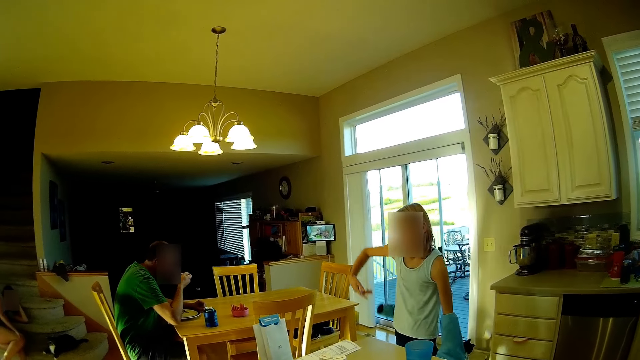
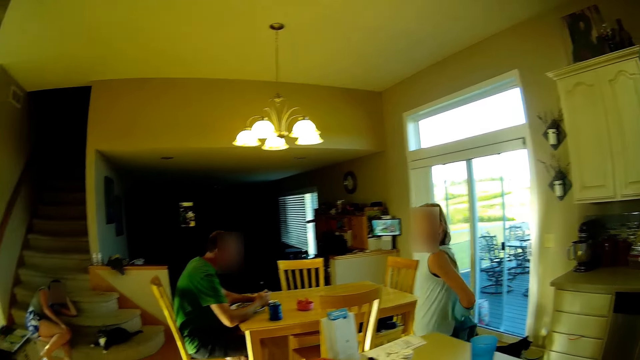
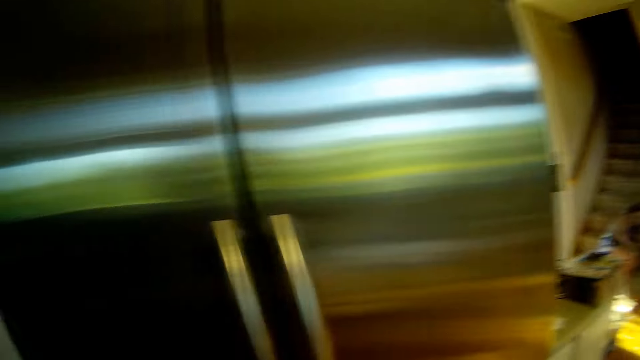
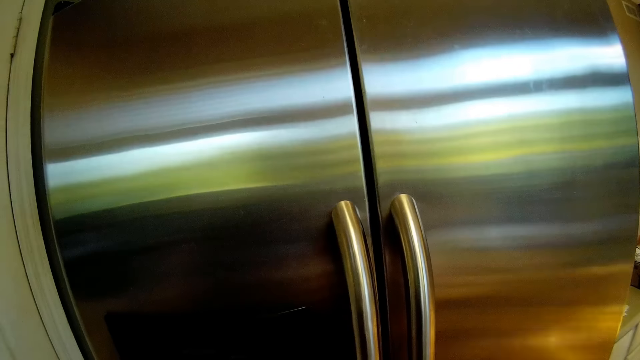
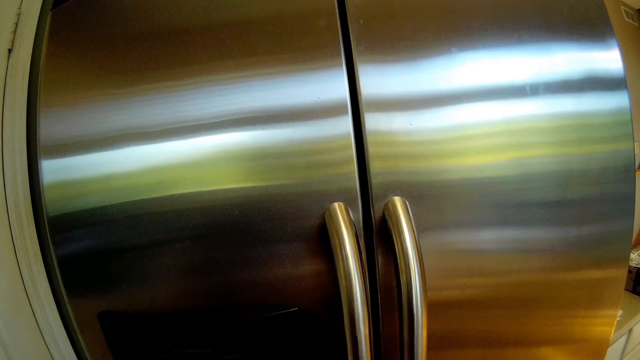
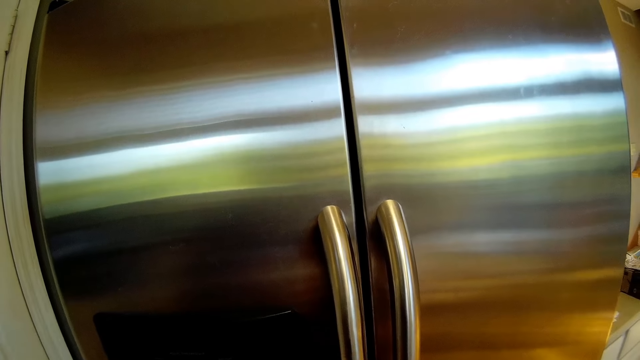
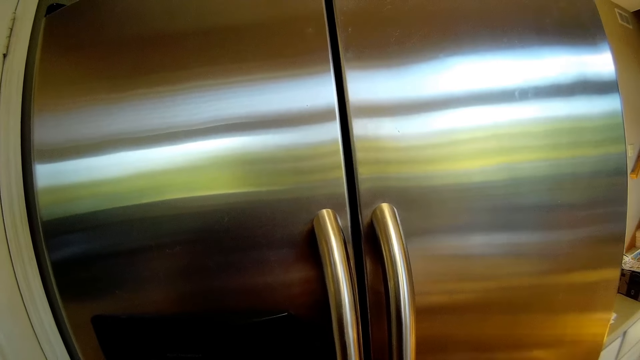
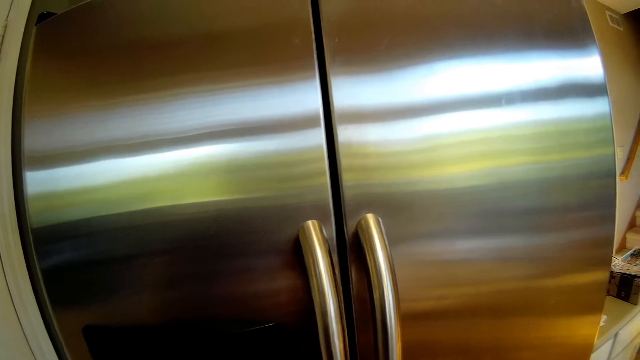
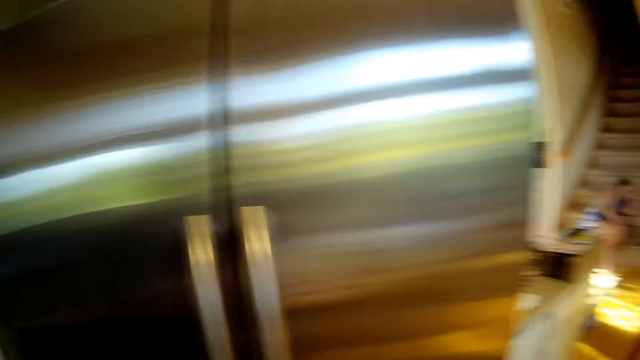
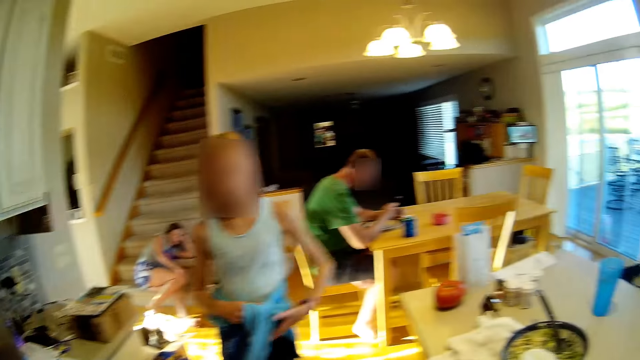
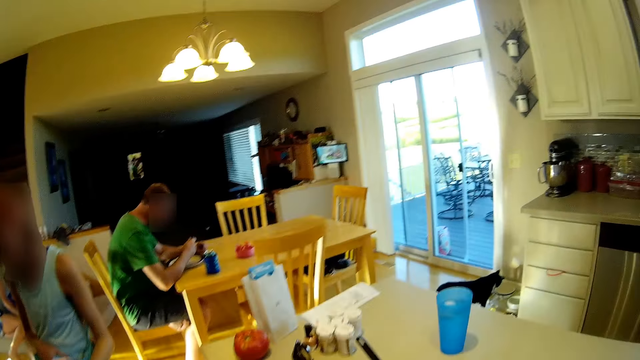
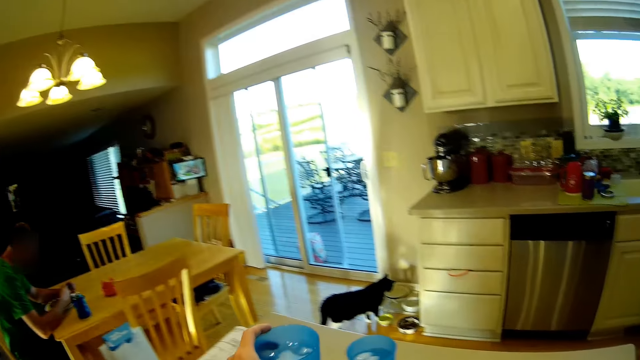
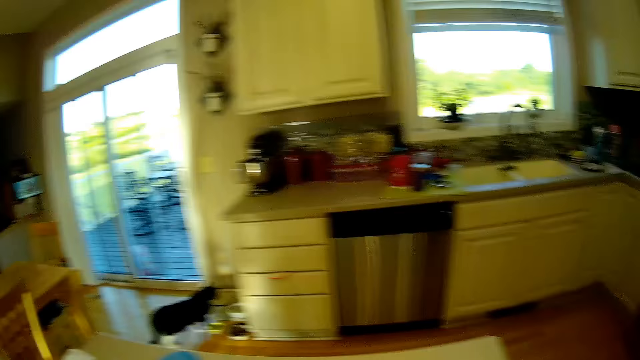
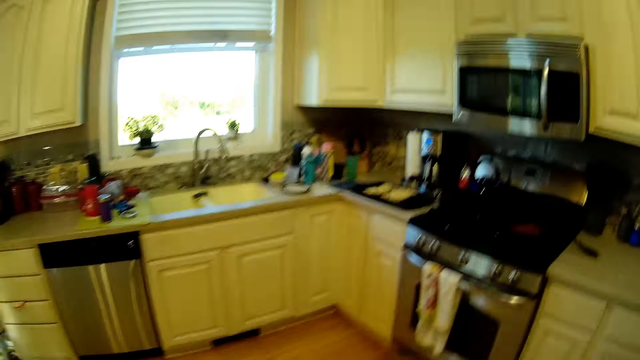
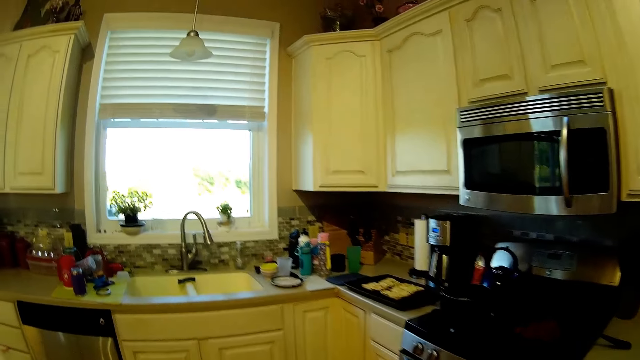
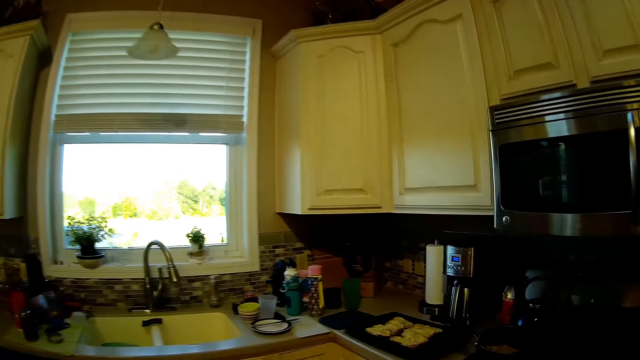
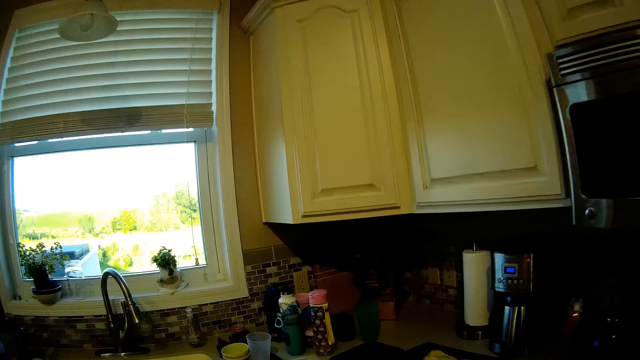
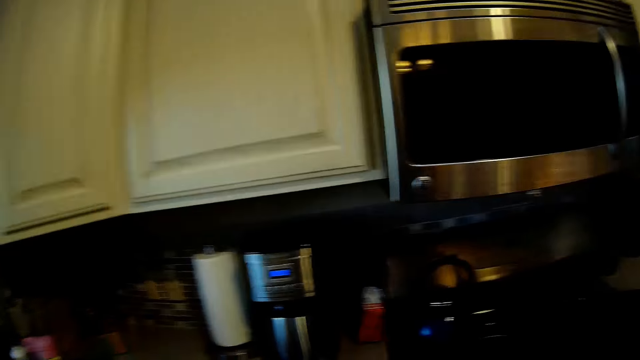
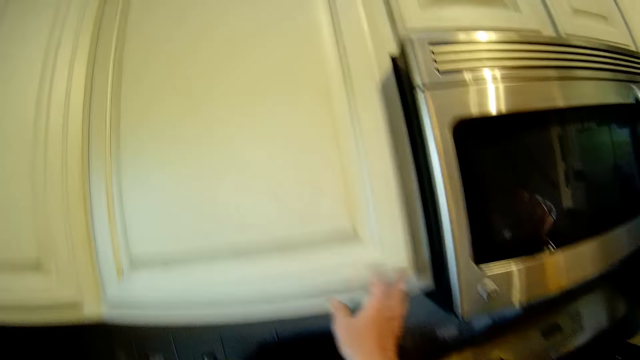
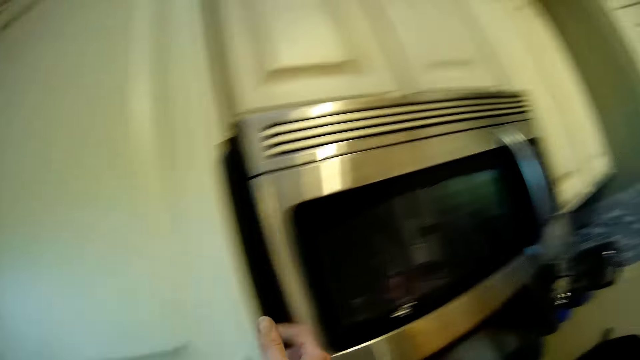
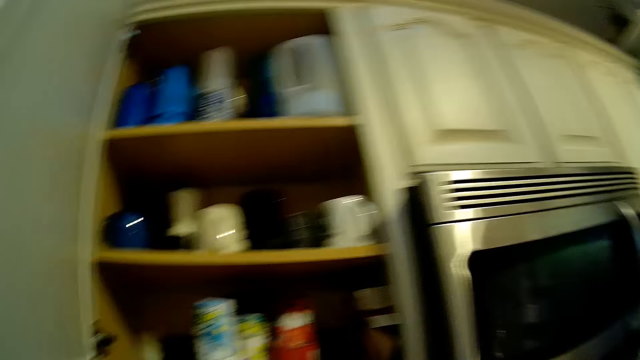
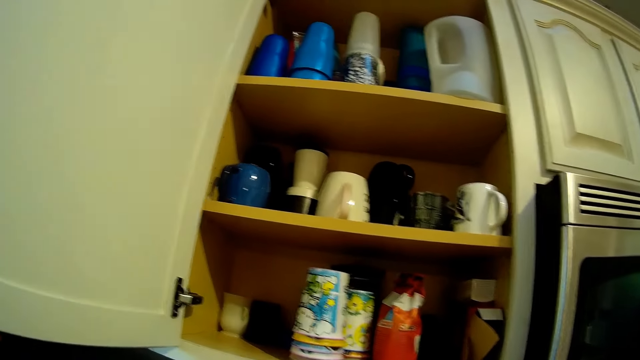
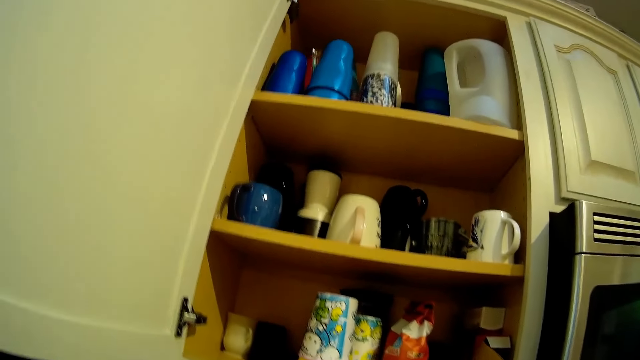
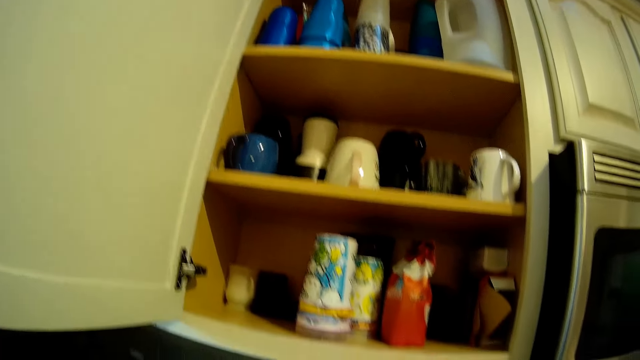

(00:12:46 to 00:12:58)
A child removes the jacket. The camera wearer puts the bottle on the table. They walk a few steps and open the cupboard.

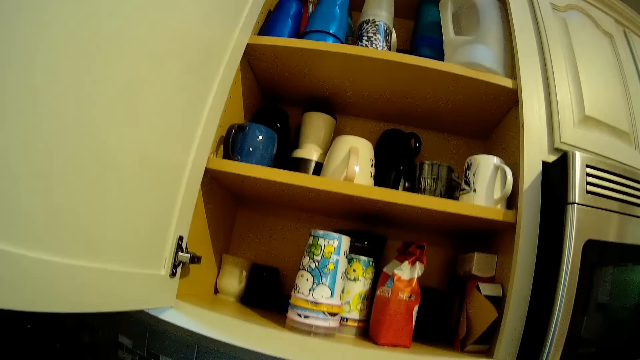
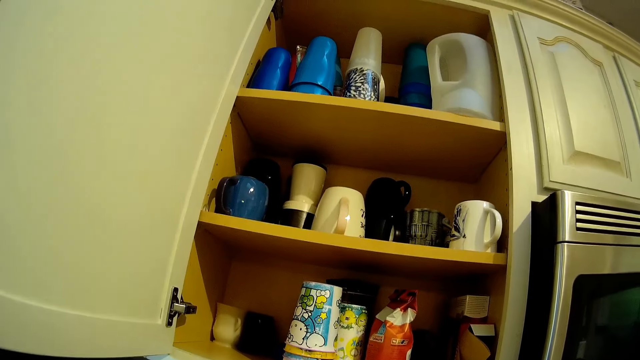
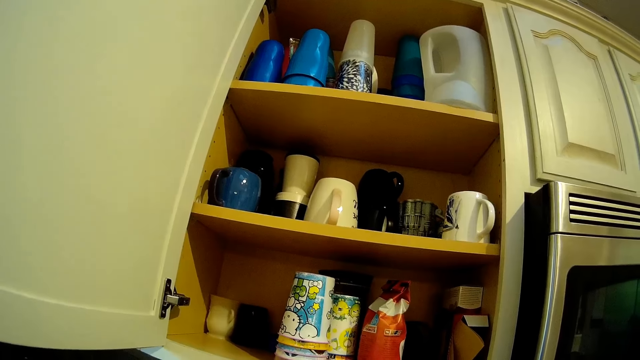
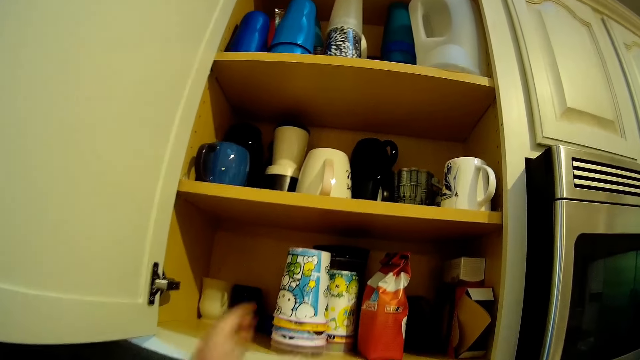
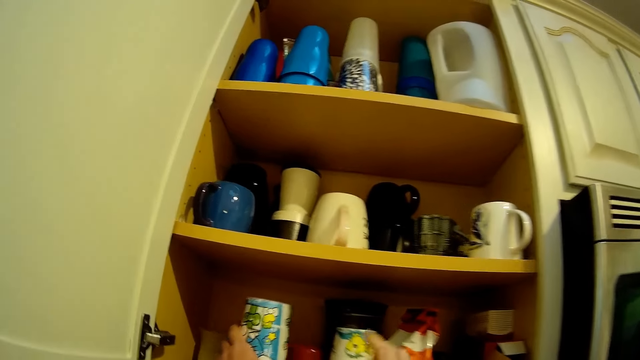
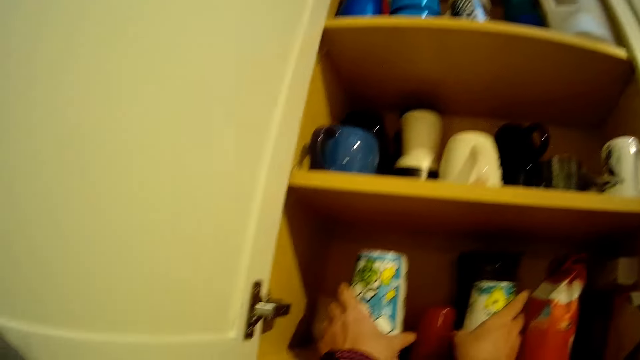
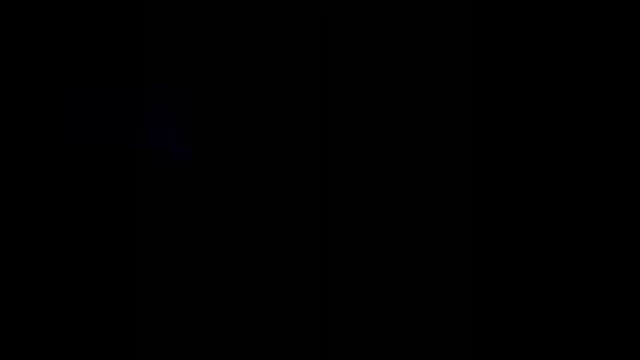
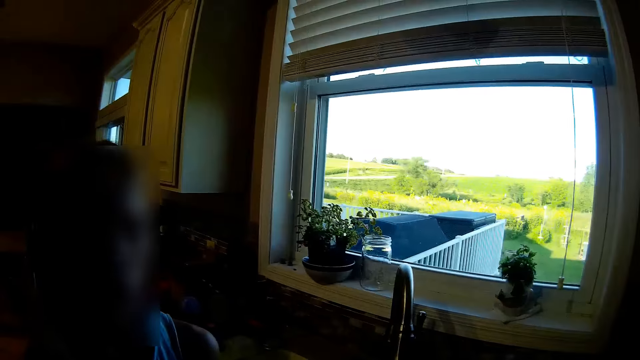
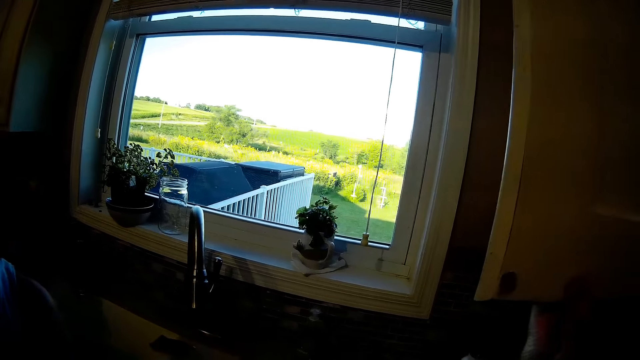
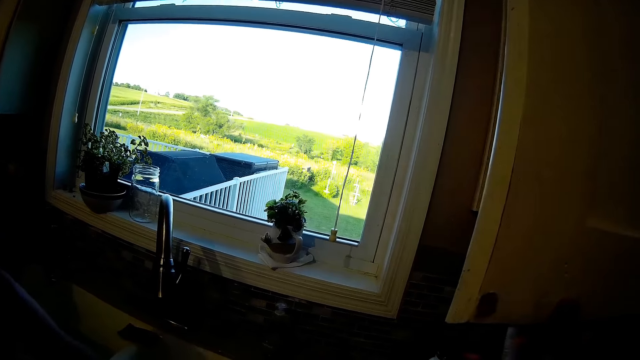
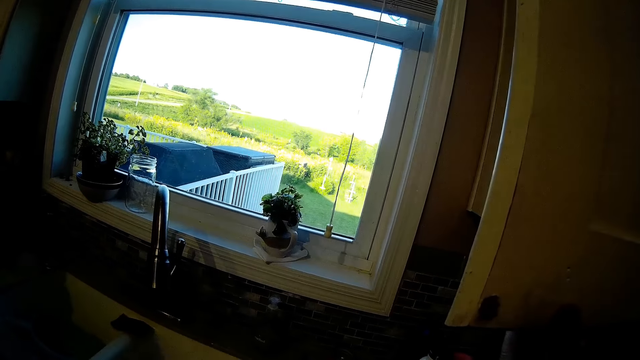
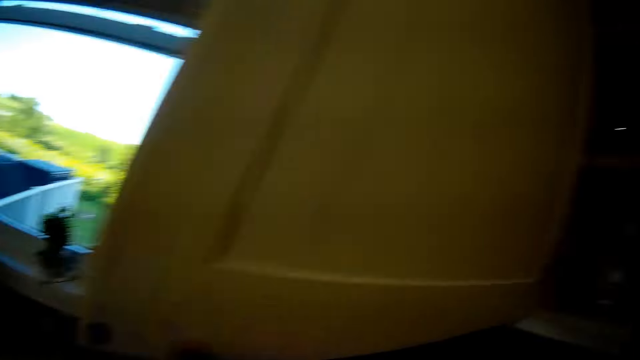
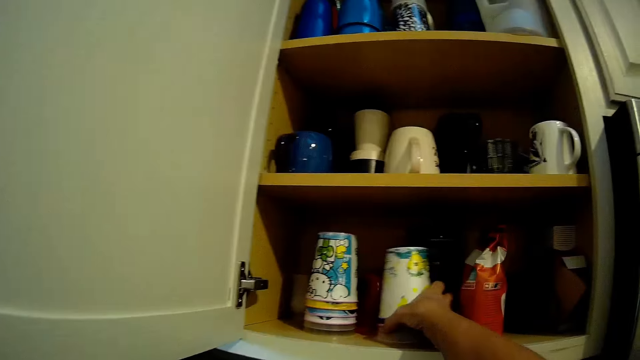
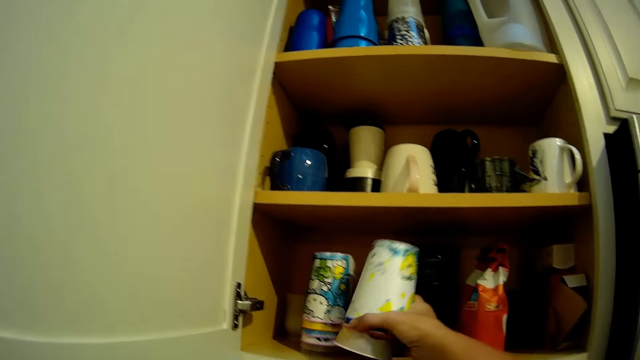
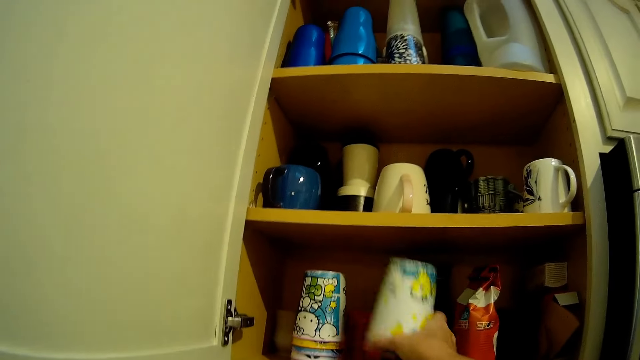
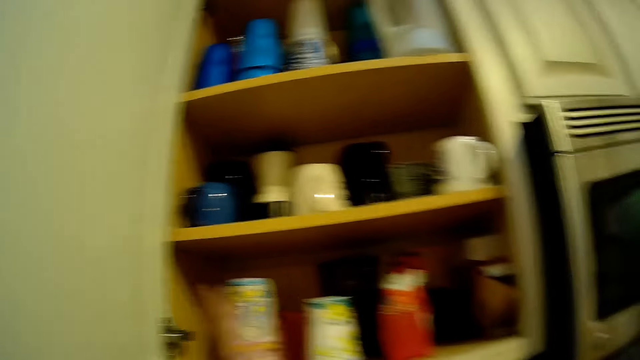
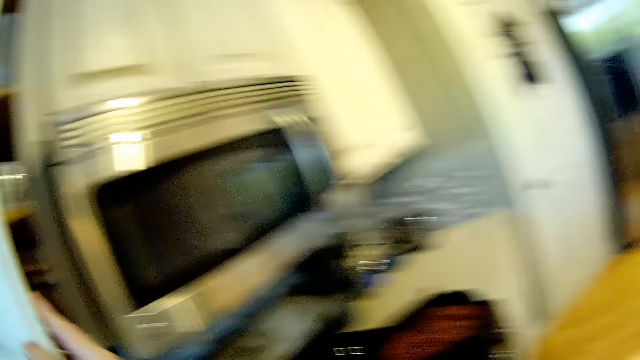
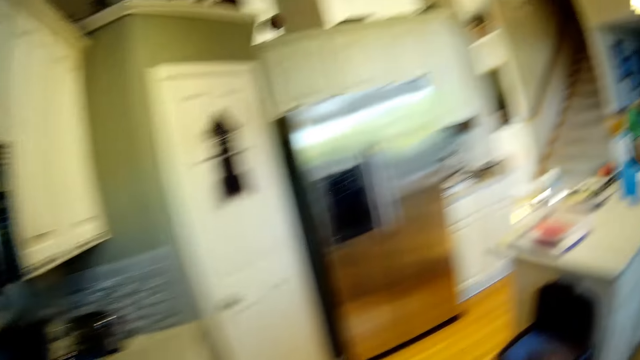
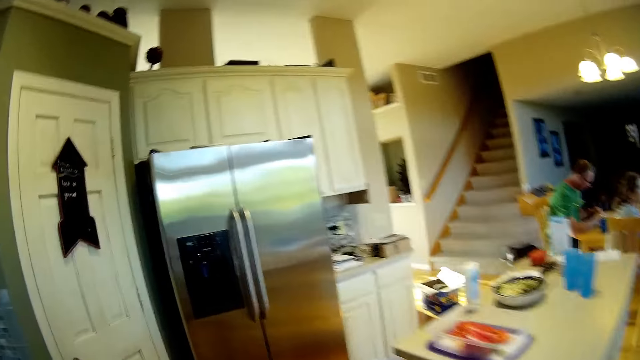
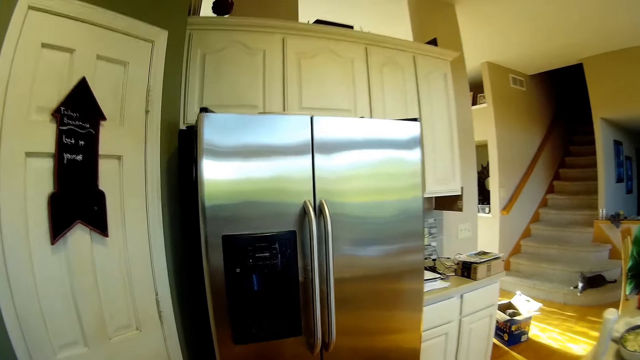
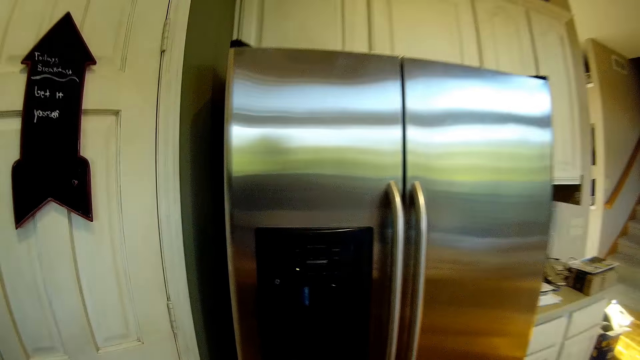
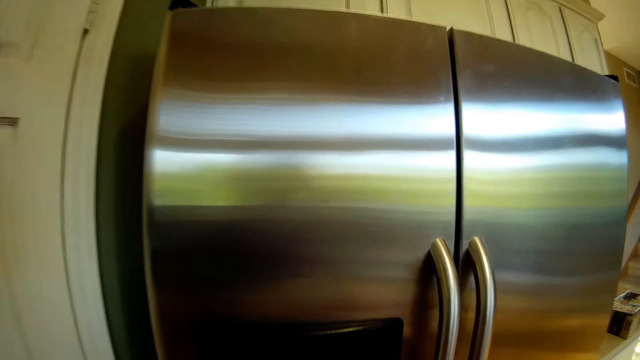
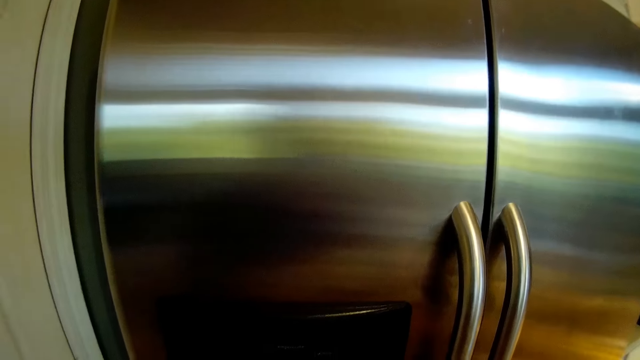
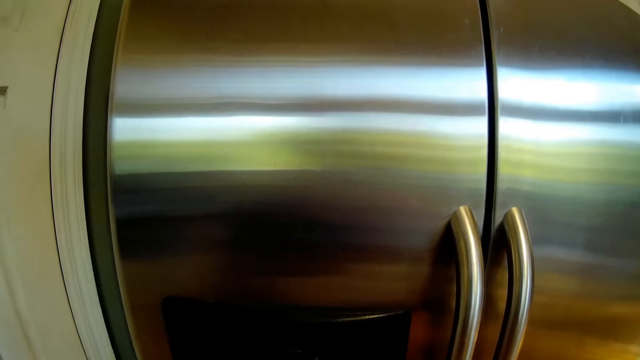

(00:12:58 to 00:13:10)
The camera wearer looks in the cupboard. They move the glass in the cupboard. They take the glass. They put the other glass in the cupboard. They walk towards the fridge.
